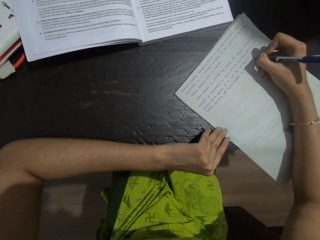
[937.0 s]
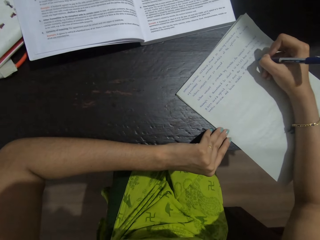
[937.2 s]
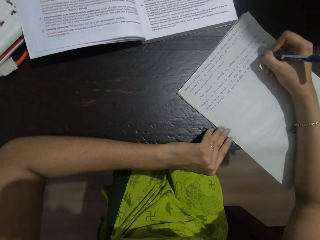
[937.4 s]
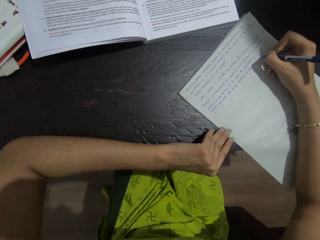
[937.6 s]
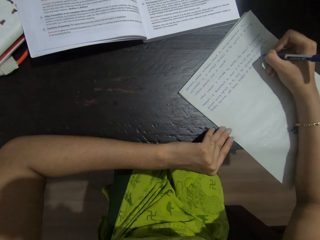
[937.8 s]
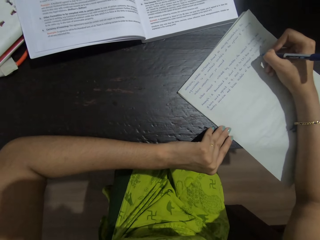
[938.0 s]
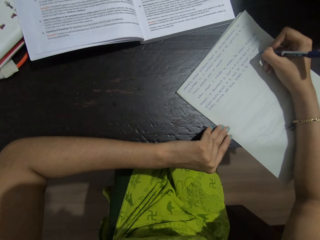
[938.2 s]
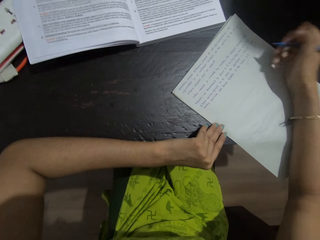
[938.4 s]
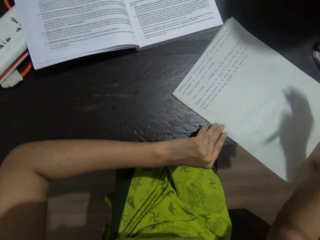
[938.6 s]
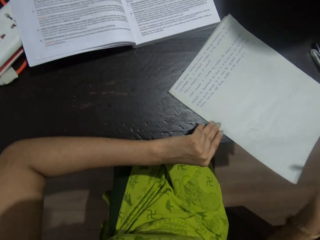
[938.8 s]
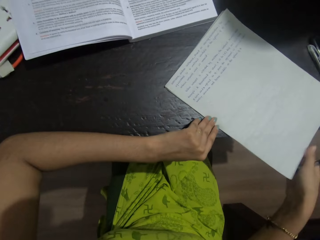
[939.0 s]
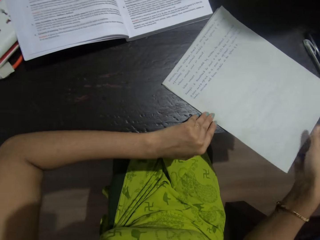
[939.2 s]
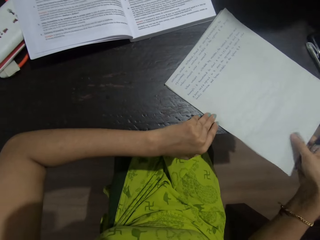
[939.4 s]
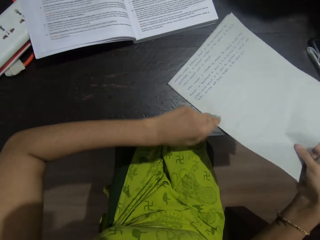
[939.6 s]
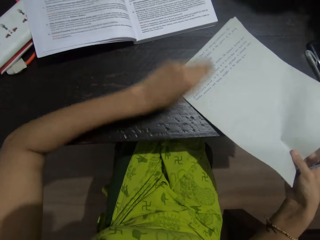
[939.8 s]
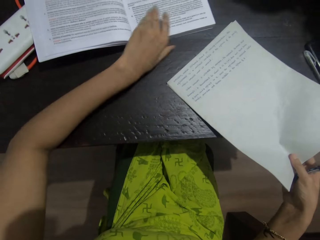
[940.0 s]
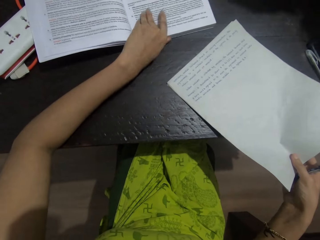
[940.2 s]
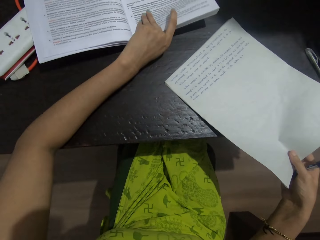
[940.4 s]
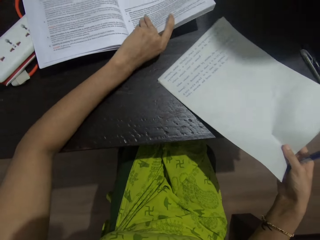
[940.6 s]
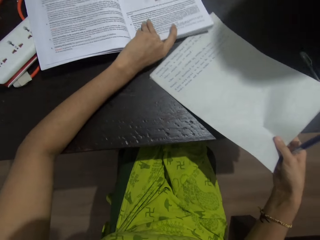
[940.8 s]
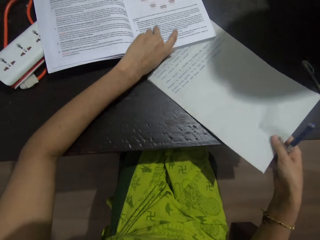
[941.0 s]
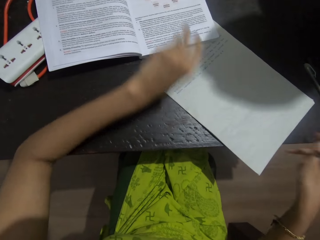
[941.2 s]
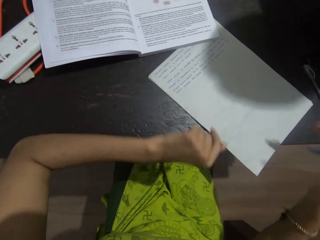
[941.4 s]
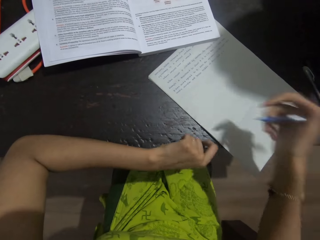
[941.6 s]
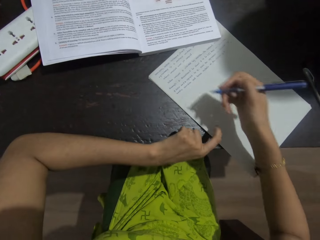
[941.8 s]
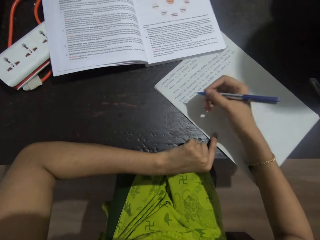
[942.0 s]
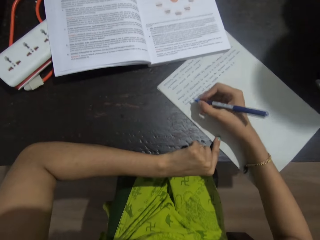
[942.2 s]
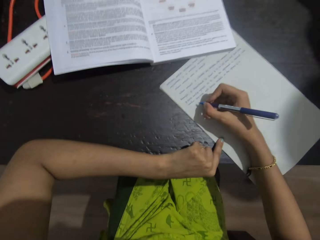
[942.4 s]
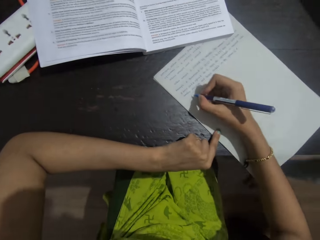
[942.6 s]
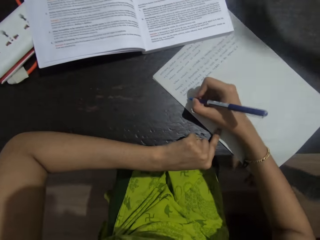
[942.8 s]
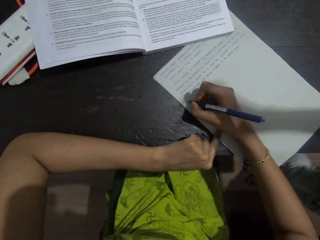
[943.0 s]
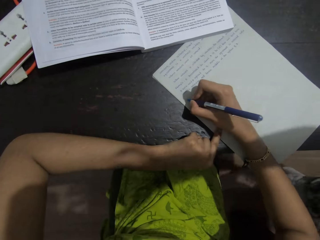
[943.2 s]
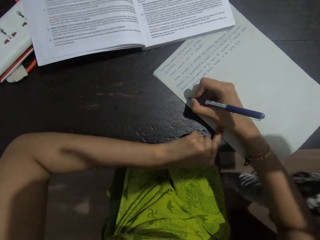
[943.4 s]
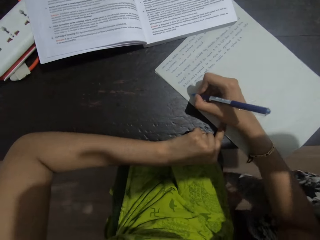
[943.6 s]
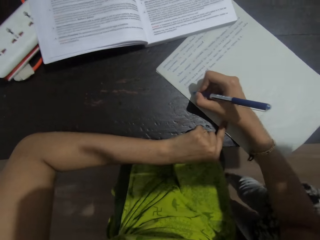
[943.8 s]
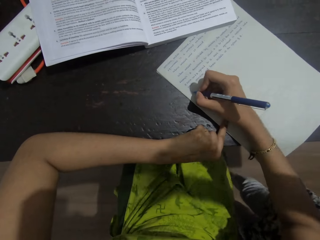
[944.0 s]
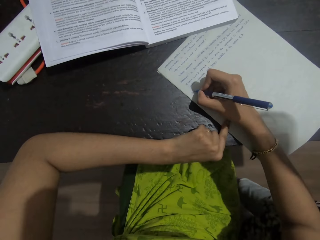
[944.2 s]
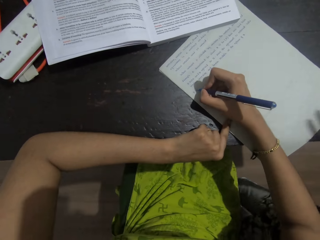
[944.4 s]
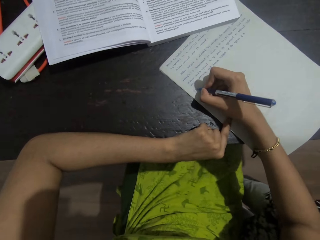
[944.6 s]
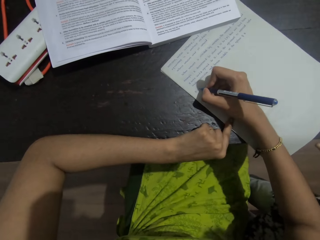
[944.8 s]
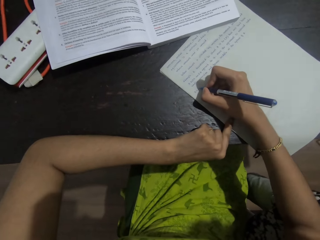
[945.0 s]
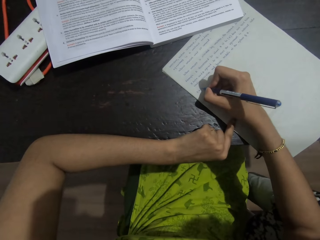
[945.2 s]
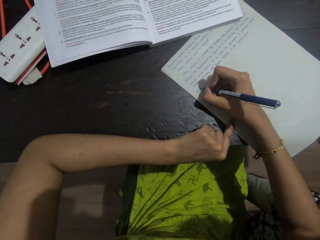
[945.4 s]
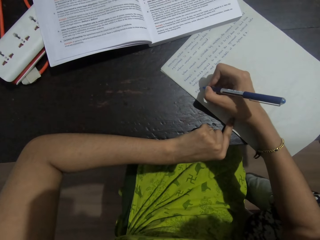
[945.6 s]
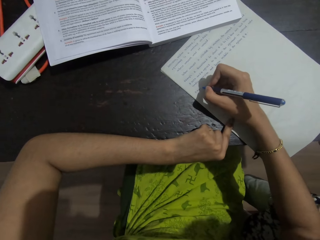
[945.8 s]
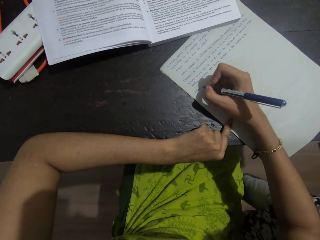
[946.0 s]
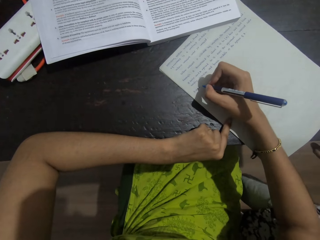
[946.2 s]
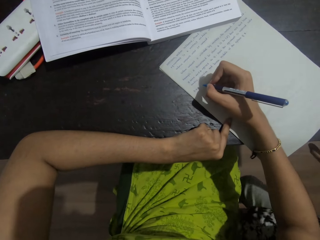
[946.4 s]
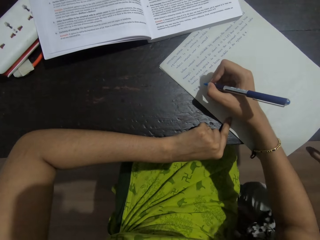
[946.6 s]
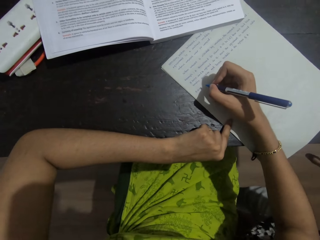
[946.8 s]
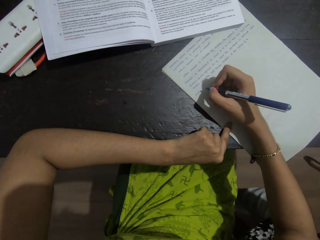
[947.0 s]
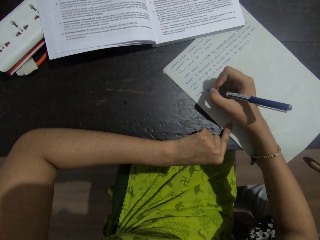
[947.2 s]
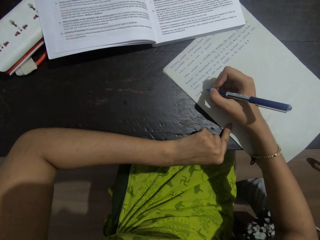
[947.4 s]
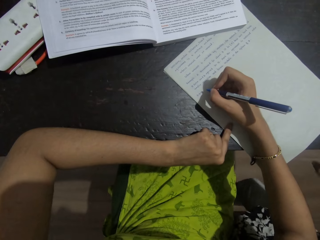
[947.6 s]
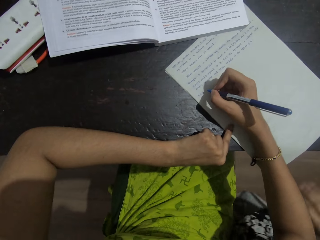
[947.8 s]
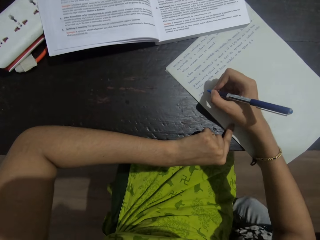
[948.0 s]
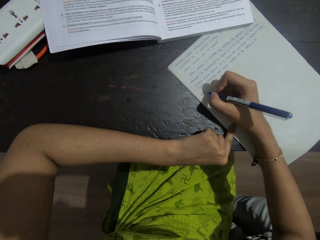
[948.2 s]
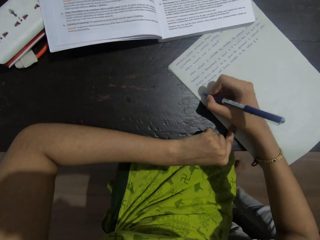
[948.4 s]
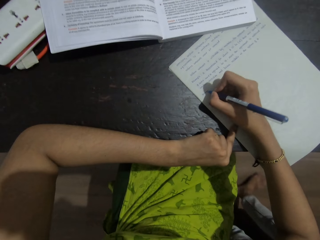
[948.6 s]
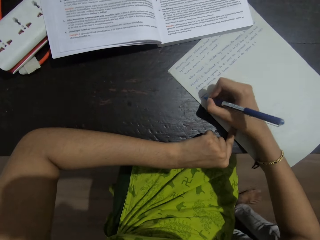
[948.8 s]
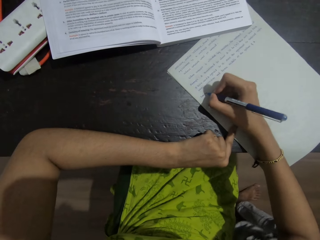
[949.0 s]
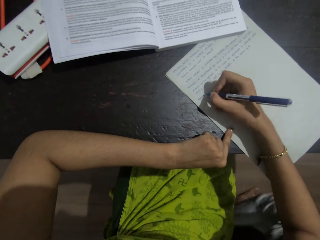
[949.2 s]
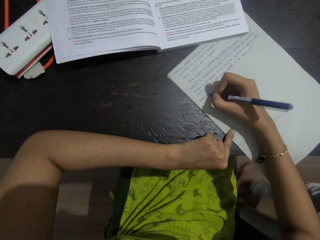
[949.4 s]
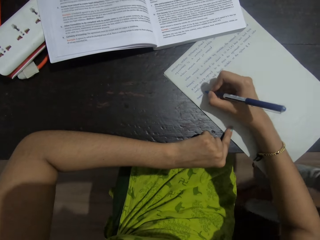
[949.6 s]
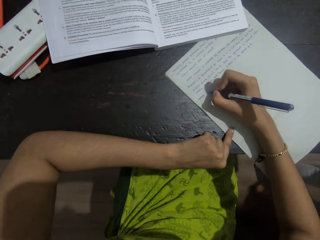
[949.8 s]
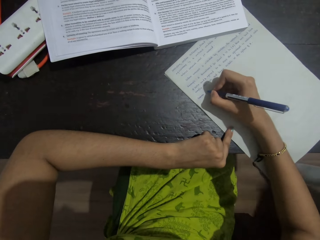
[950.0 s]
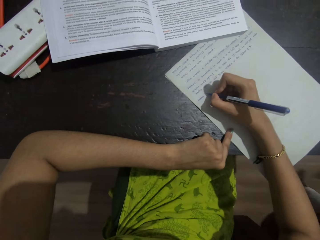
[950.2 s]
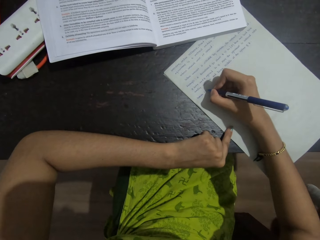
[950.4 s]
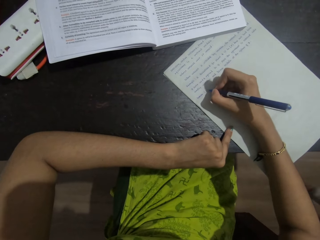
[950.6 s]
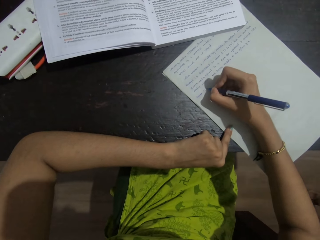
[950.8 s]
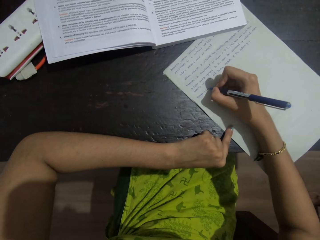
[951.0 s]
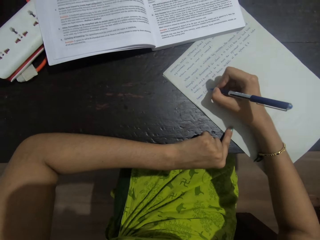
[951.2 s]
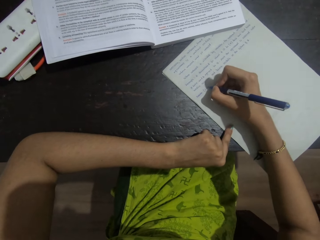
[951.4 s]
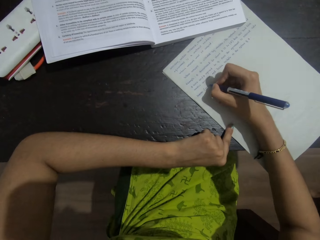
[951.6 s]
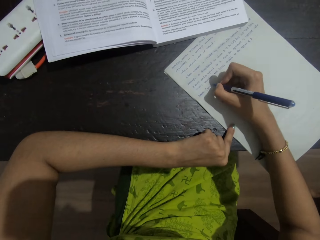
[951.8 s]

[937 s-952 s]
The camera wearer pulls up her hand from a paper. She takes a paper on a table. She lifts up a book on the table. She slides the paper under the book. She talks with a person. She writes on the paper on the table. She looks at the book on the table. She crosses a writing on the paper. She writes on the paper on the table.

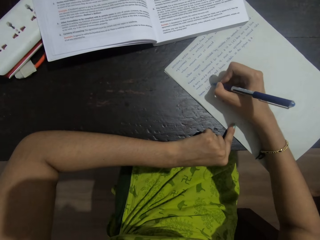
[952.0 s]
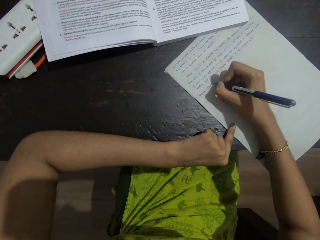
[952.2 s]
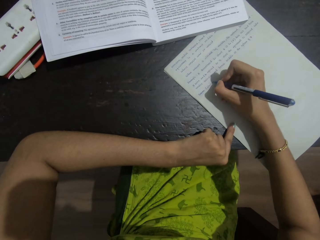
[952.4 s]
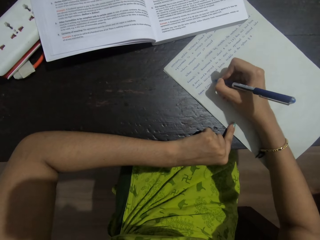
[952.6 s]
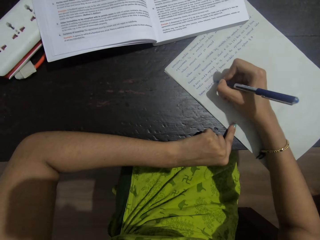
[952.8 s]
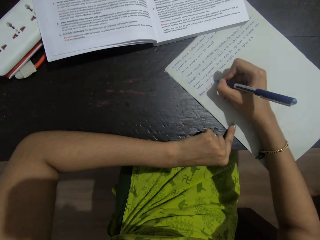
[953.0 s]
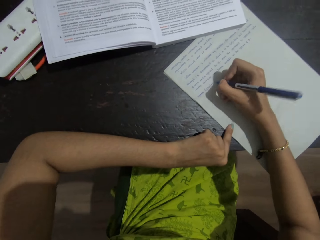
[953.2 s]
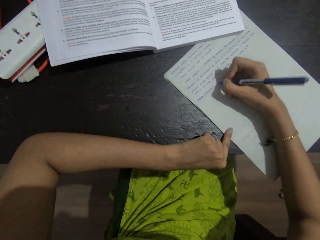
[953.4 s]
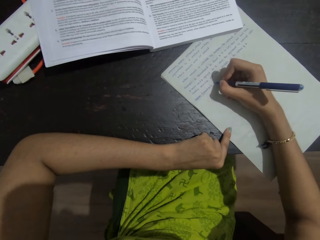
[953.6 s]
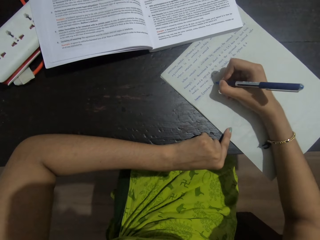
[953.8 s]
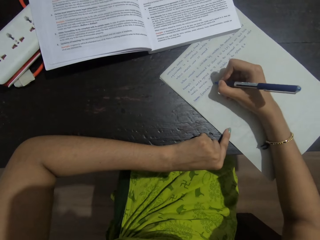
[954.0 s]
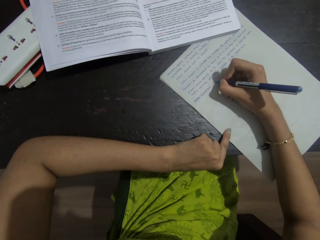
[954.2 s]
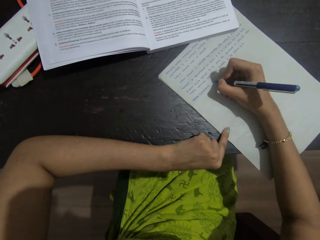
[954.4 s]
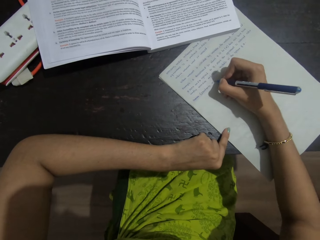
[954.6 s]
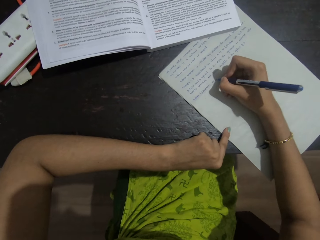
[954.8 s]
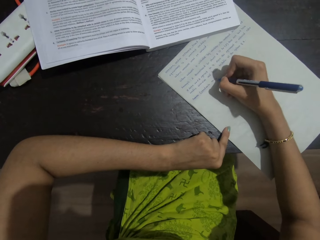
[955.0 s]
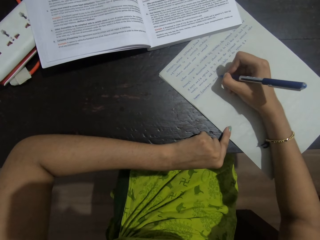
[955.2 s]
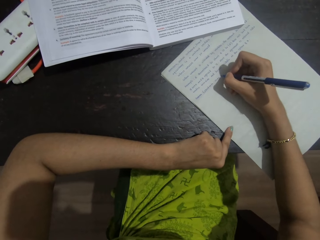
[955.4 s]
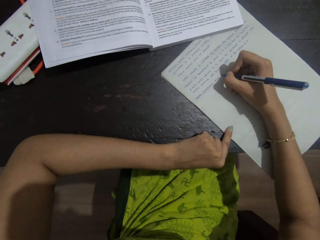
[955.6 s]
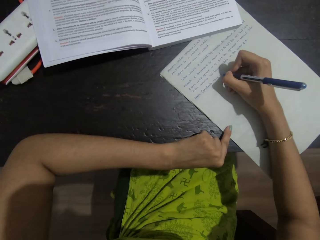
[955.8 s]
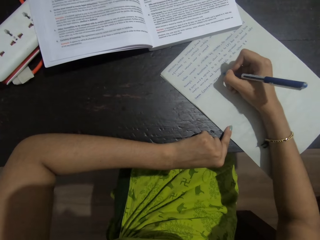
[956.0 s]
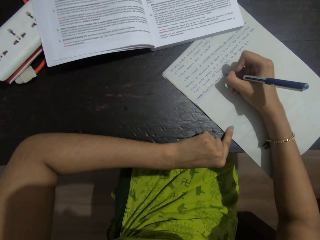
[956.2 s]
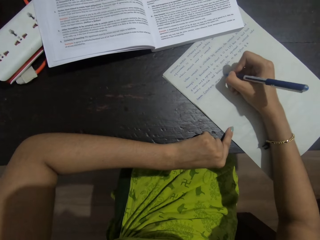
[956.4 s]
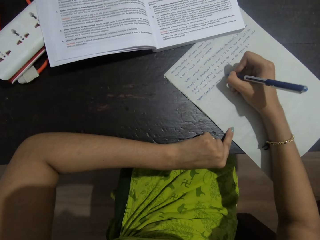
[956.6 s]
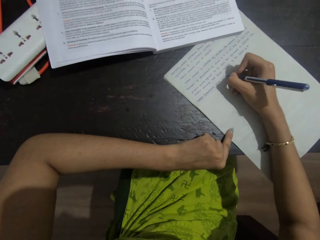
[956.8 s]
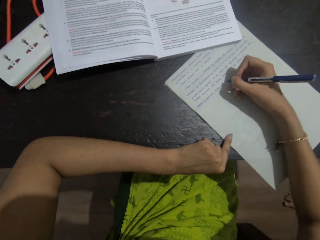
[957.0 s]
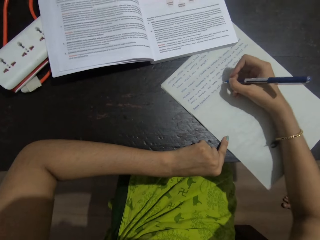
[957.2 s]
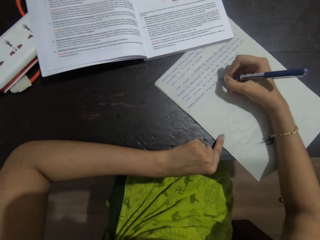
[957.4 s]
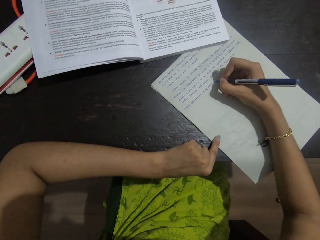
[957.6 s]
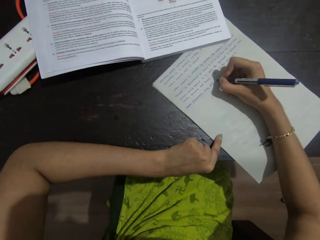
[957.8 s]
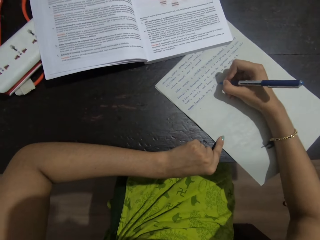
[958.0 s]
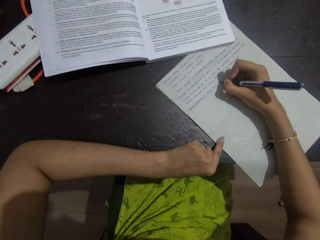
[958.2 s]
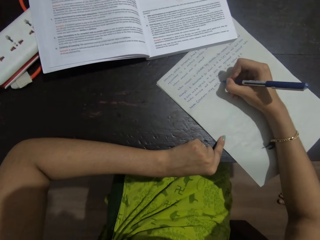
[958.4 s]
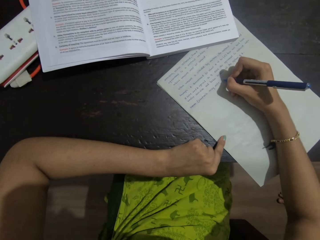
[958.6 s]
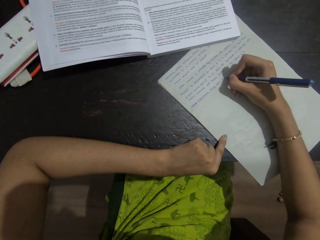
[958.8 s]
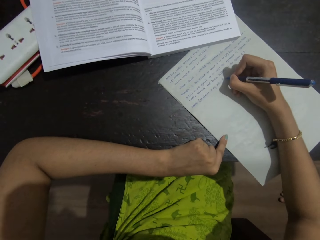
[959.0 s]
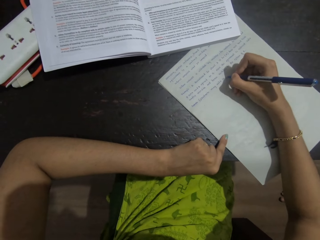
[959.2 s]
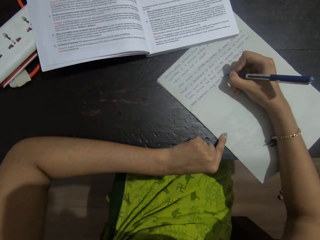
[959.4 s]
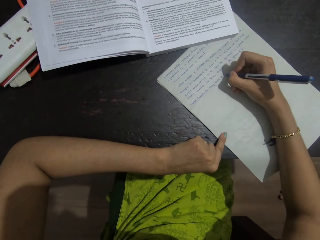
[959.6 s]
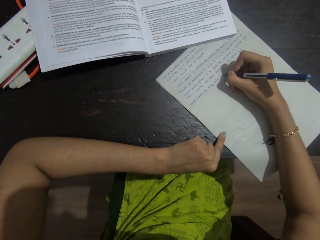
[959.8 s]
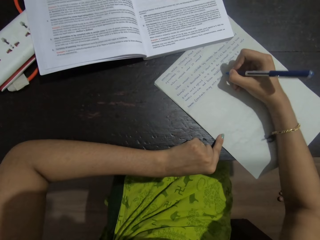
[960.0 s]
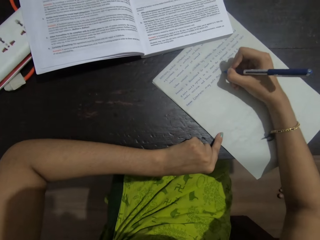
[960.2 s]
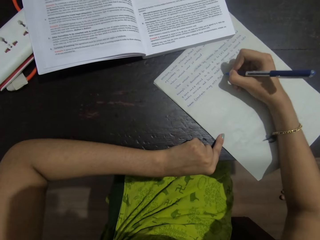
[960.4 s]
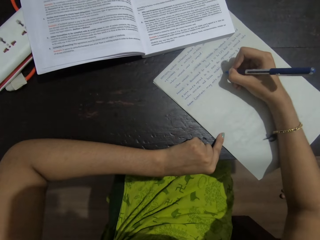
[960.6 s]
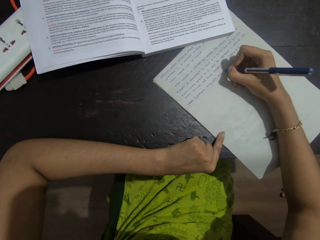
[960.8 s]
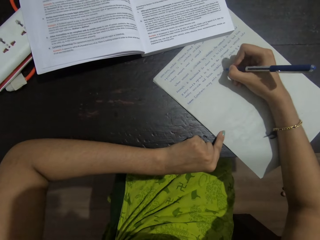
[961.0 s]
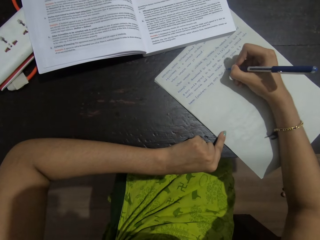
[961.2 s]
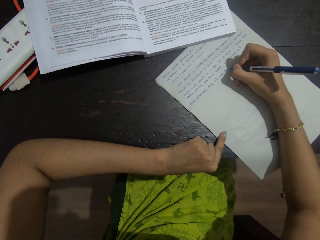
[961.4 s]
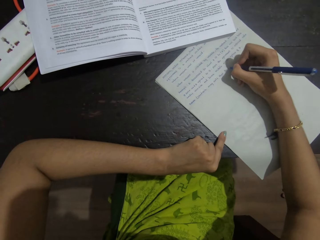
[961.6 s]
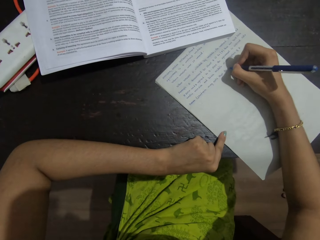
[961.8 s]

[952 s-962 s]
The camera wearer moves her hand. She writes on a paper on a table. She moves her hand. She writes on the paper on the table.
